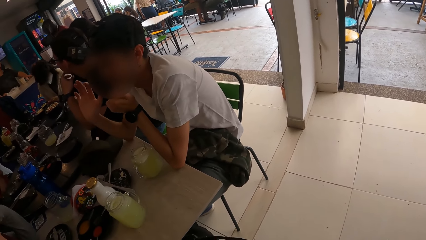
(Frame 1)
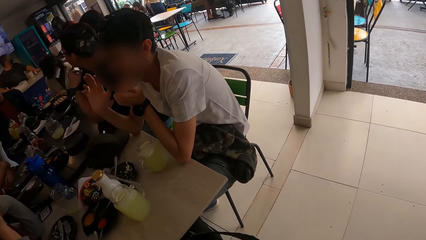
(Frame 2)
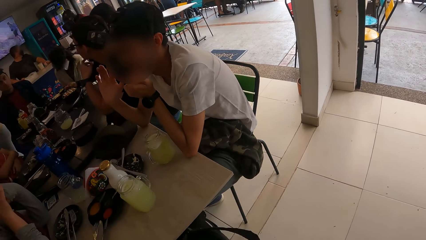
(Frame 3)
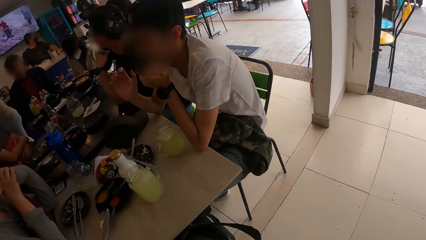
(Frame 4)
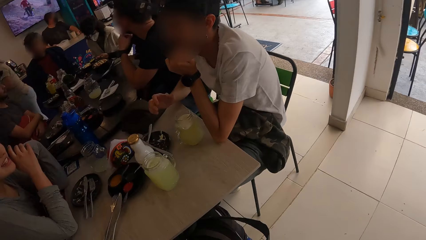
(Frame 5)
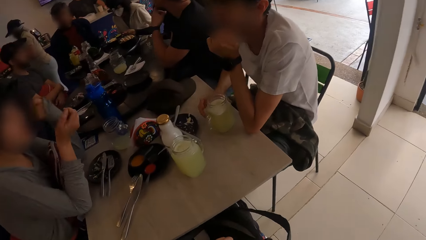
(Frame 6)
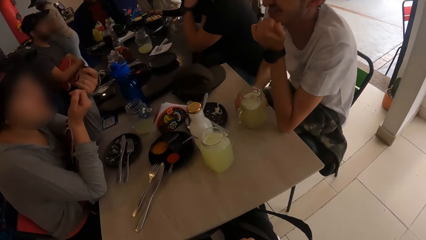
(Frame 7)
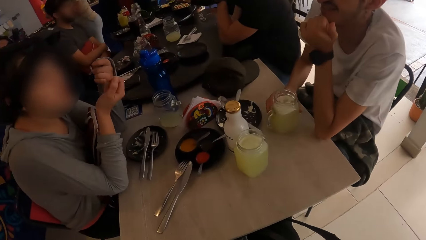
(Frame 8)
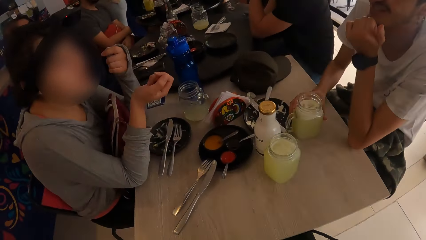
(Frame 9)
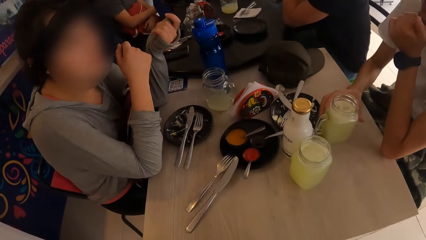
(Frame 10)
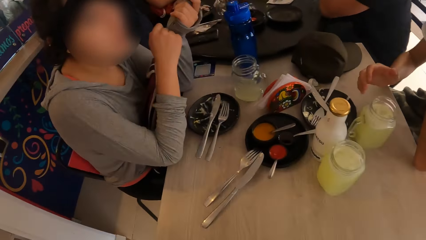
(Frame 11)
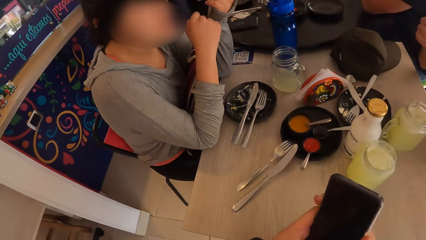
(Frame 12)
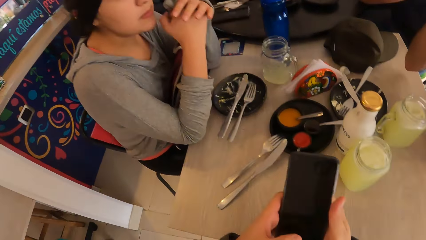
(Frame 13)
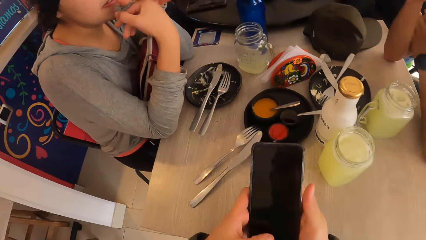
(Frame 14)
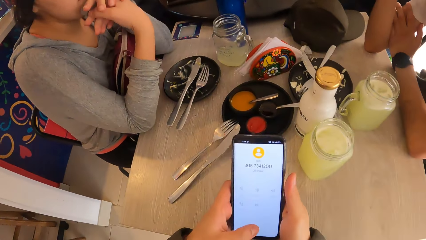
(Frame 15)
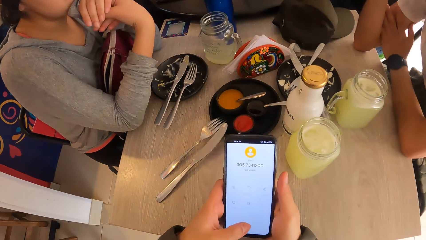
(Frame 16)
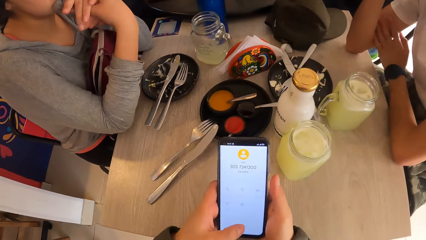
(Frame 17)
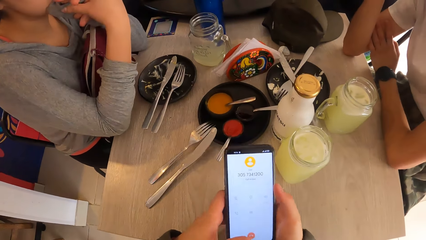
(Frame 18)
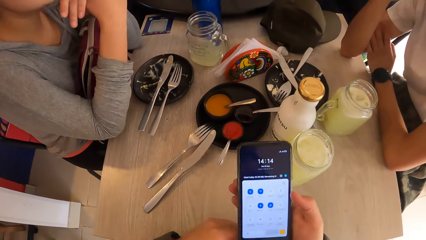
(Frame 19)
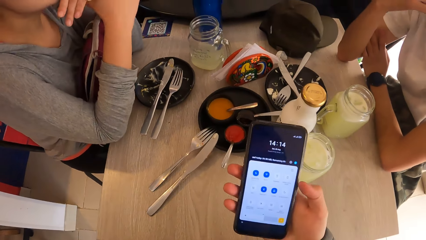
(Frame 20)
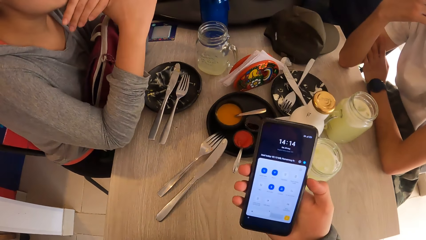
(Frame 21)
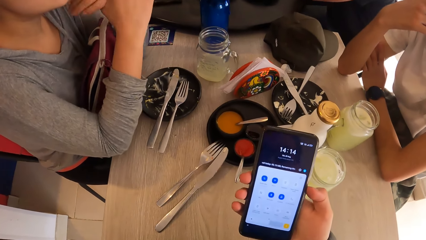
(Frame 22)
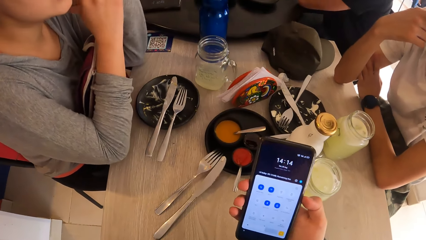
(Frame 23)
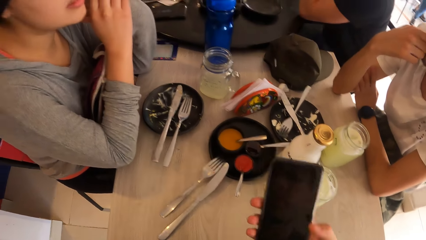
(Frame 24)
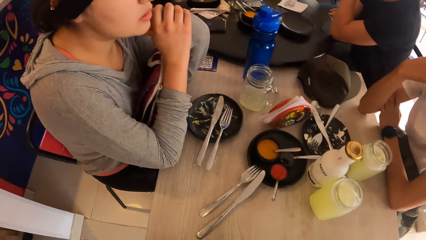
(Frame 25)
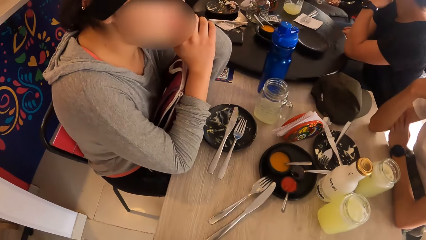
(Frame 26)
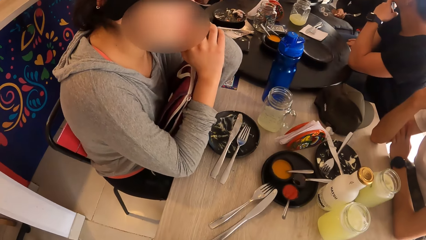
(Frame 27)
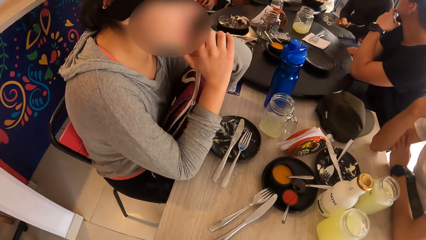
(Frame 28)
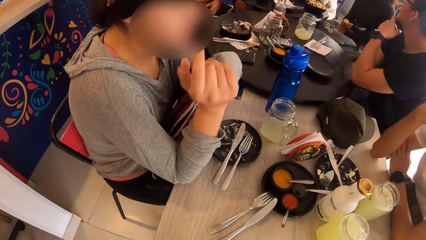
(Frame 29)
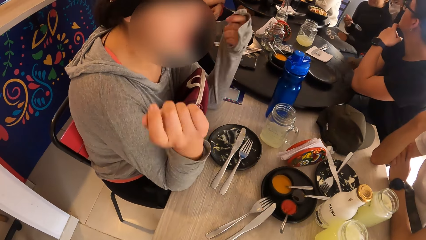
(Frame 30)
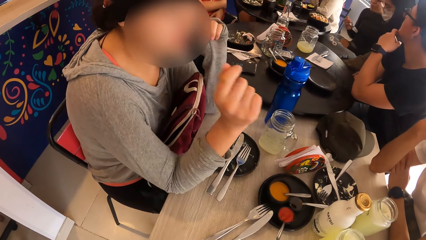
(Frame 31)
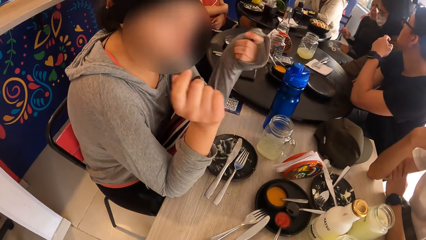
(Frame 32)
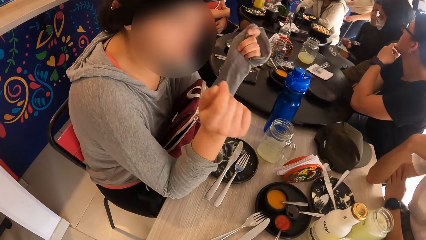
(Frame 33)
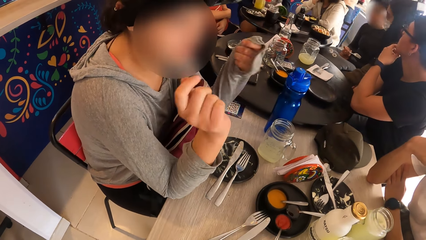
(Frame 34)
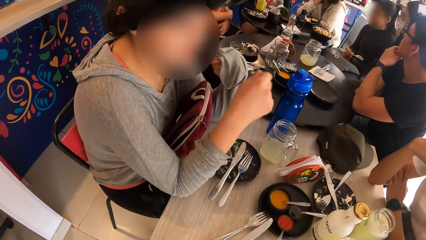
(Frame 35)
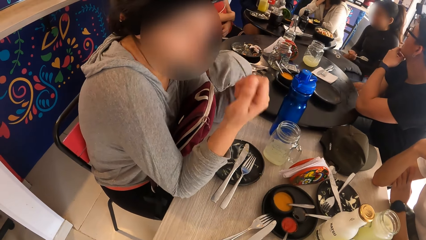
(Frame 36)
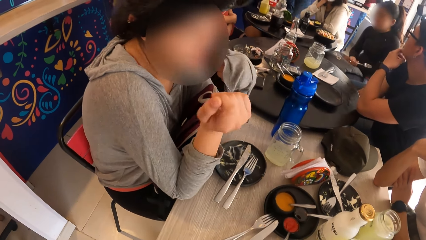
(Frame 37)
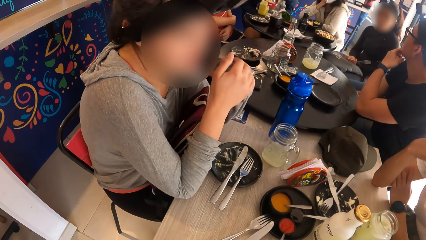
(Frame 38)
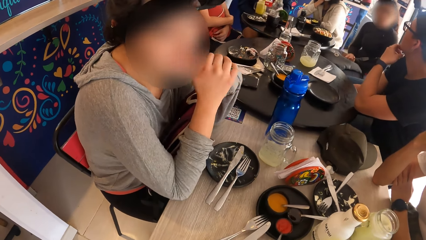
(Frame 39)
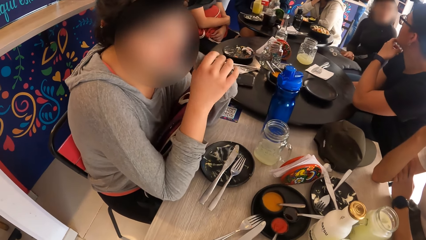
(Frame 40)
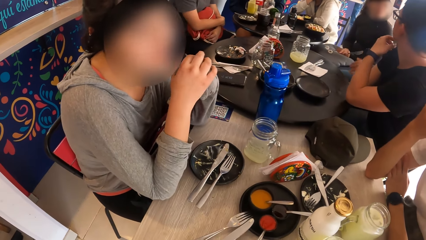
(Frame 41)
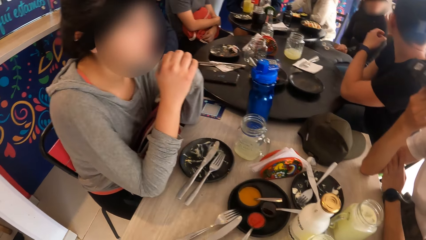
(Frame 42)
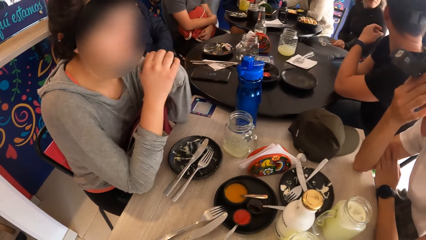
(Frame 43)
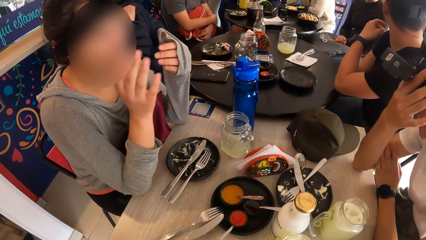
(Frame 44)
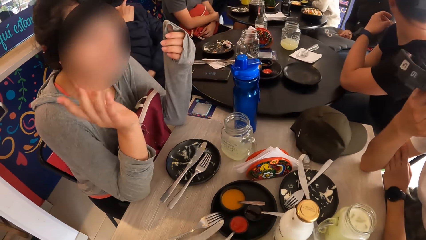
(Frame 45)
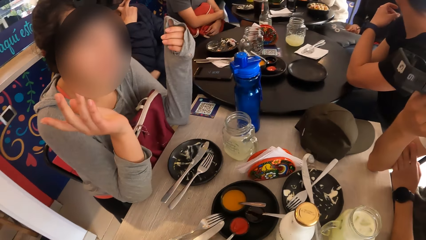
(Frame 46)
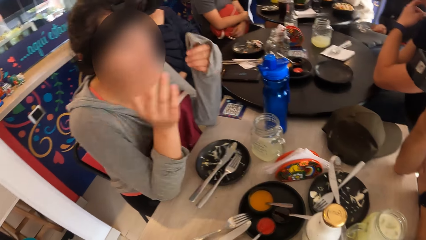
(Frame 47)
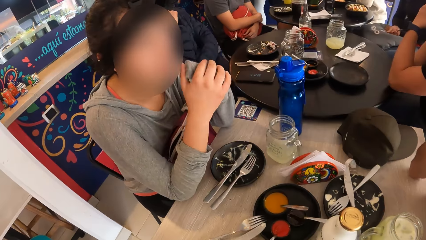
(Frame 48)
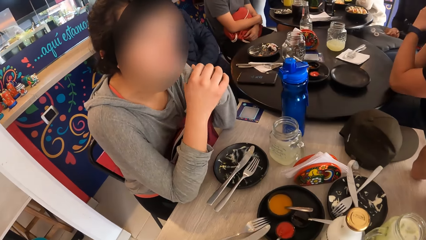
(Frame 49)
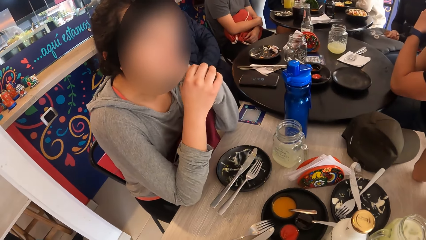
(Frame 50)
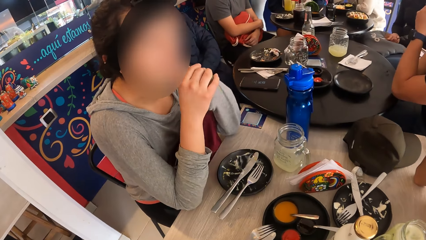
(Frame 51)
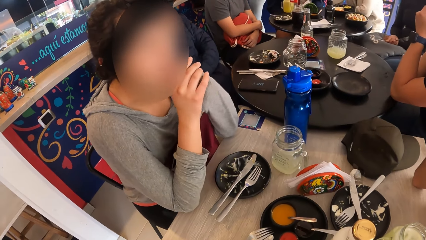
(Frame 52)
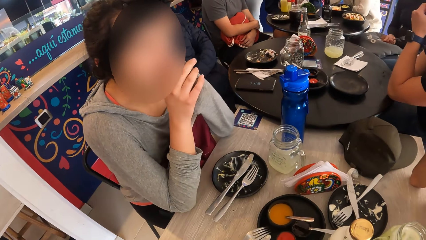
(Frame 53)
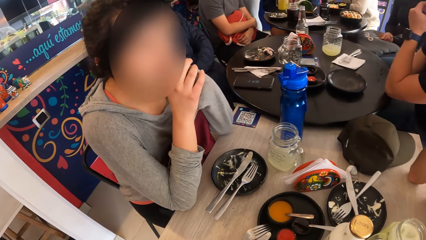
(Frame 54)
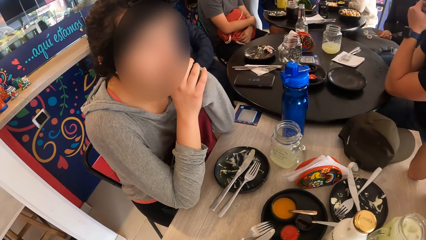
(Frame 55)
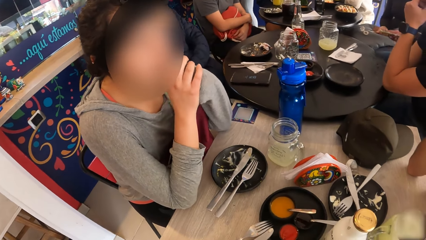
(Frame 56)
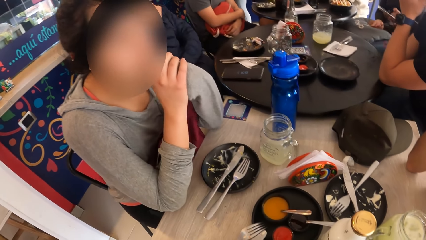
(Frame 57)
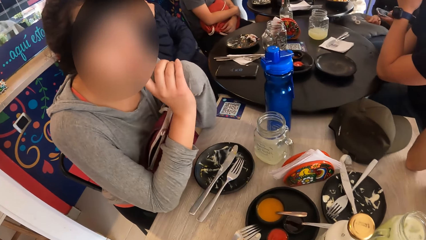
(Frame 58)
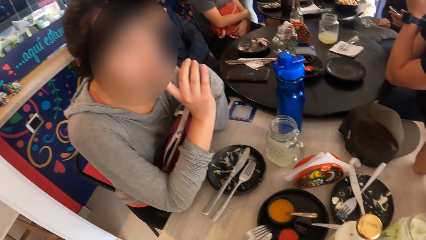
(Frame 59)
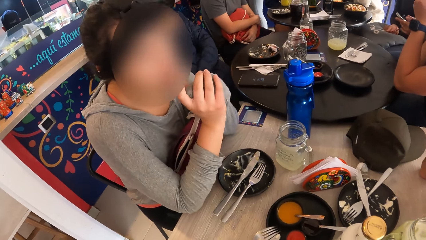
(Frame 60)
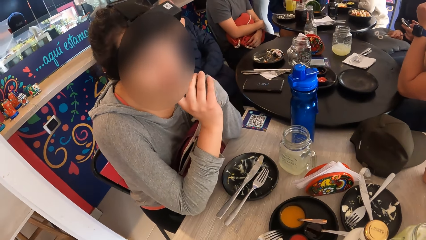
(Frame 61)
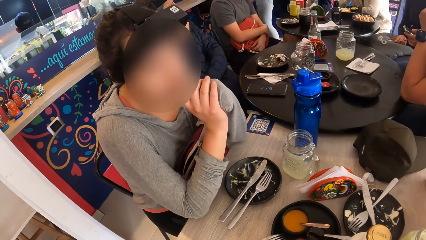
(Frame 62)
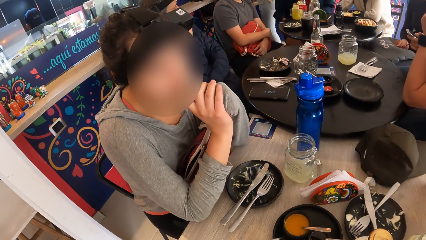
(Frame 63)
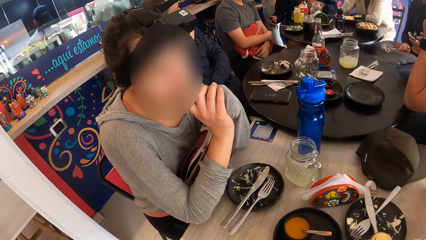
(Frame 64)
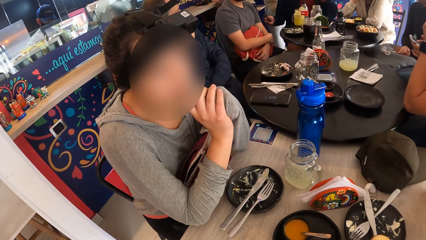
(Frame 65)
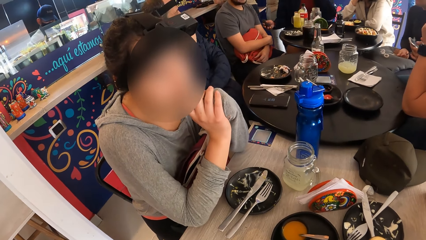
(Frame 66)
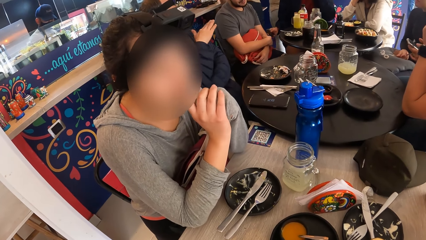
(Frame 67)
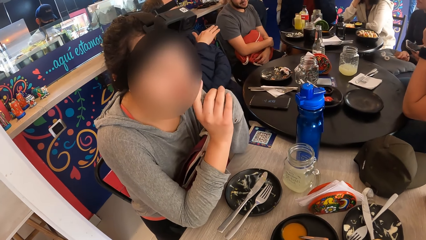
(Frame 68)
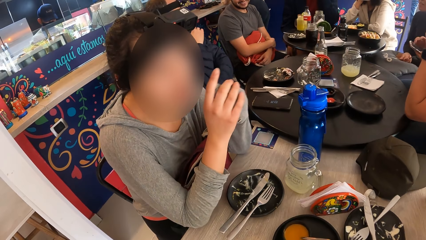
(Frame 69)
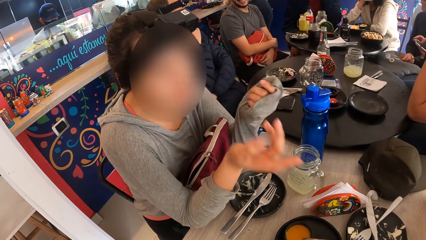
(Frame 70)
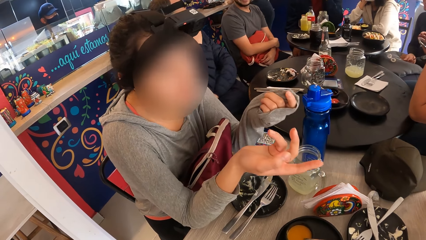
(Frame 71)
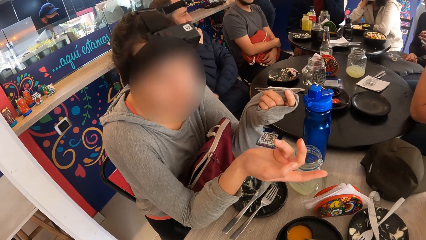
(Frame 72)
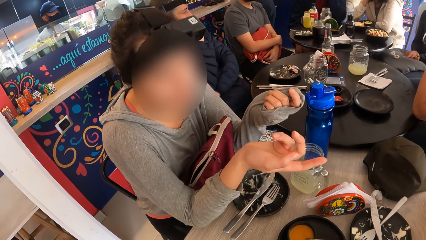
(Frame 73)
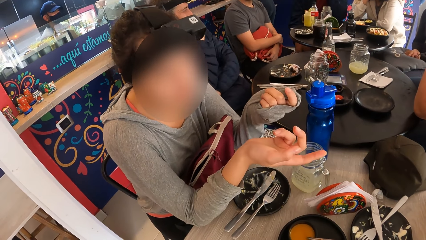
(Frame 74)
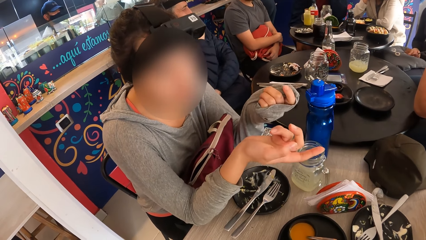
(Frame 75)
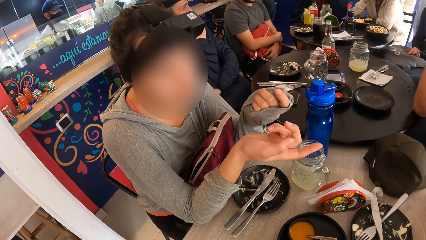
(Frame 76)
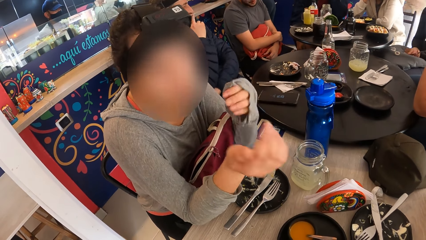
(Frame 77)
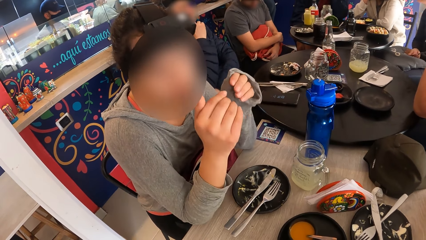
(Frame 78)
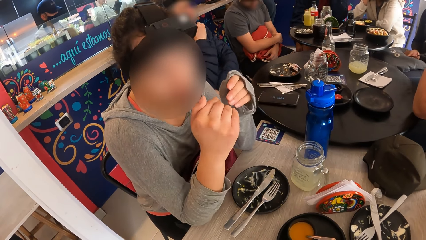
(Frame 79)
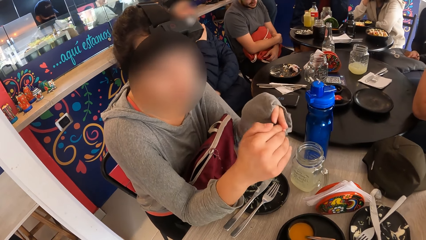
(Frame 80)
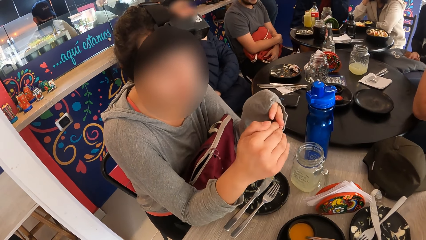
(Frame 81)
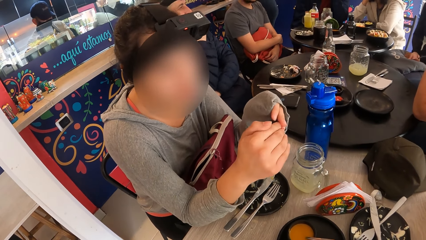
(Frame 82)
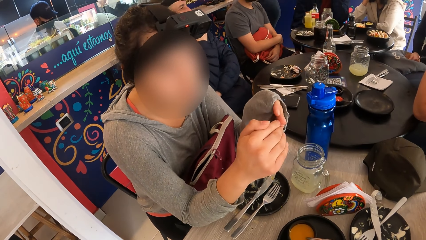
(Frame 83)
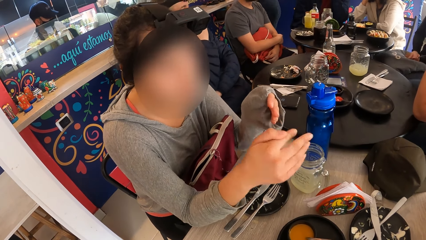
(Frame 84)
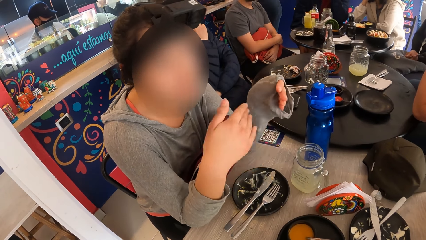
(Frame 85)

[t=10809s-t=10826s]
The man moves the cup on the table with his right hand. The camera wearer holds a cellphone with both hands. He looks at the phone. He operates the cellphone with his left hand. He holds the cellphone with his right hand. A person sways hands. The person converses with another person. The first person sways hands.
